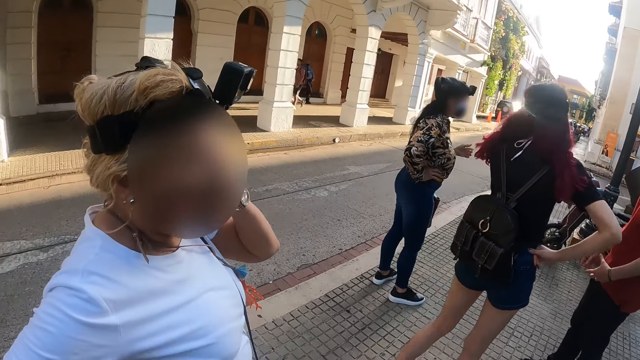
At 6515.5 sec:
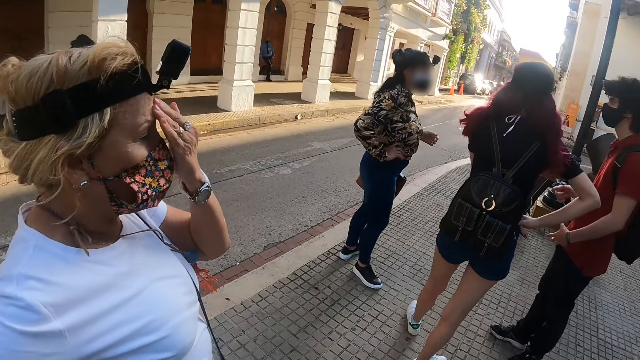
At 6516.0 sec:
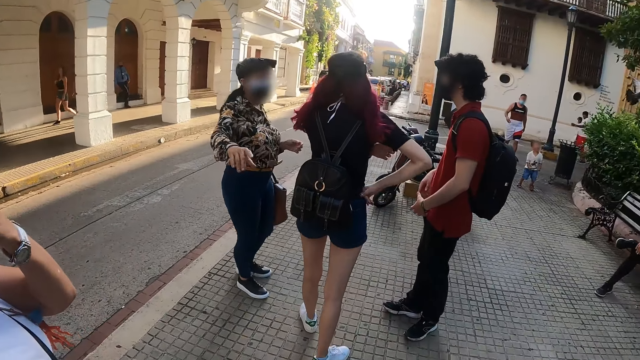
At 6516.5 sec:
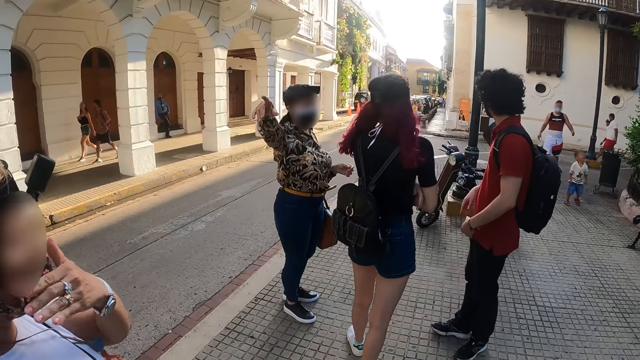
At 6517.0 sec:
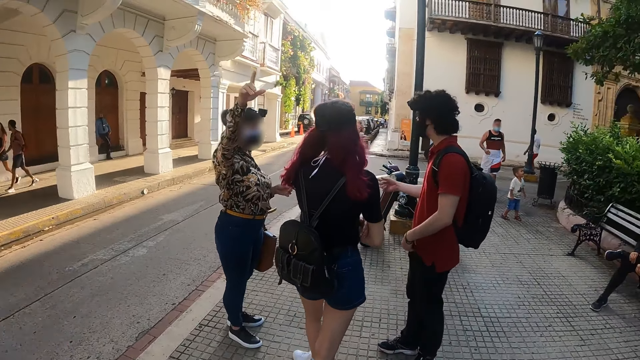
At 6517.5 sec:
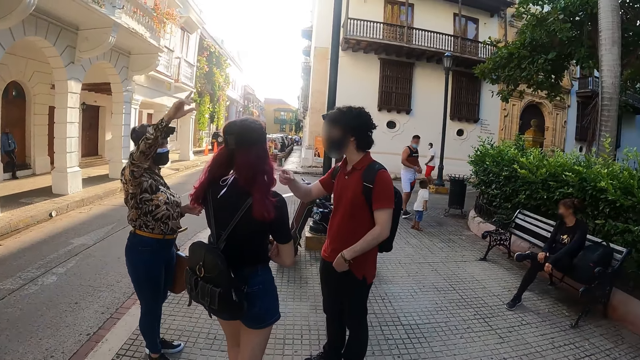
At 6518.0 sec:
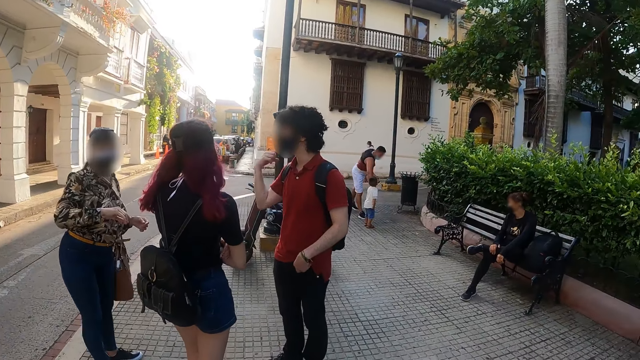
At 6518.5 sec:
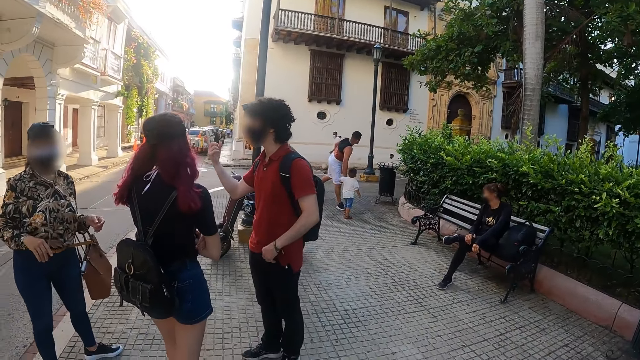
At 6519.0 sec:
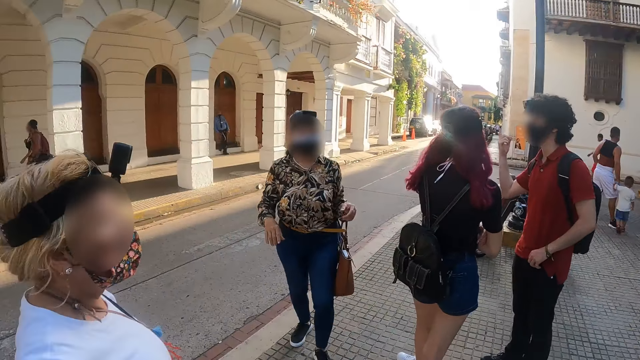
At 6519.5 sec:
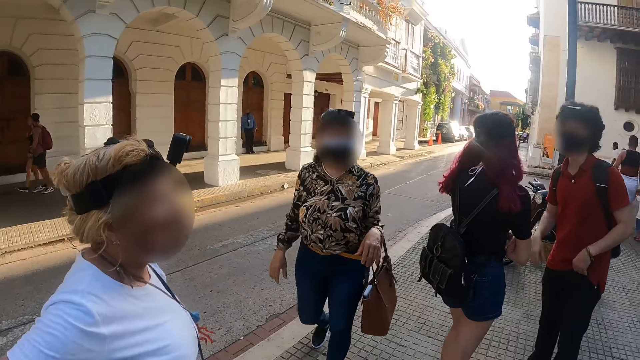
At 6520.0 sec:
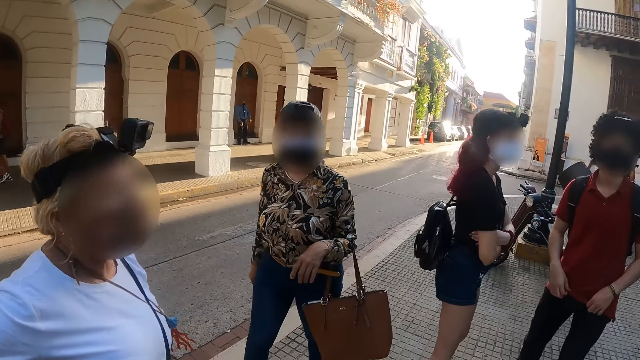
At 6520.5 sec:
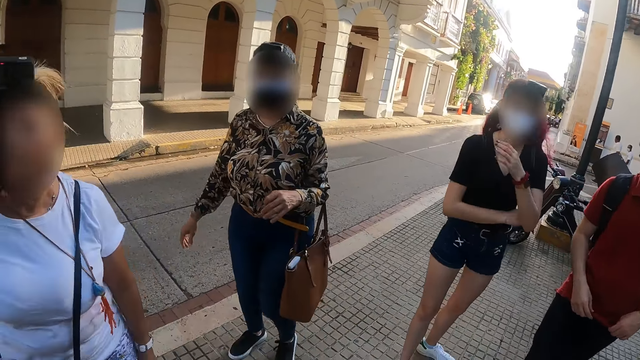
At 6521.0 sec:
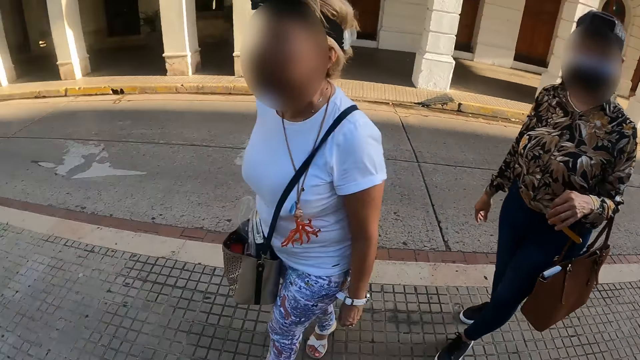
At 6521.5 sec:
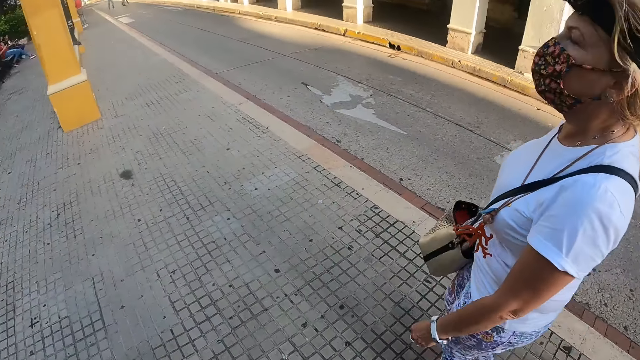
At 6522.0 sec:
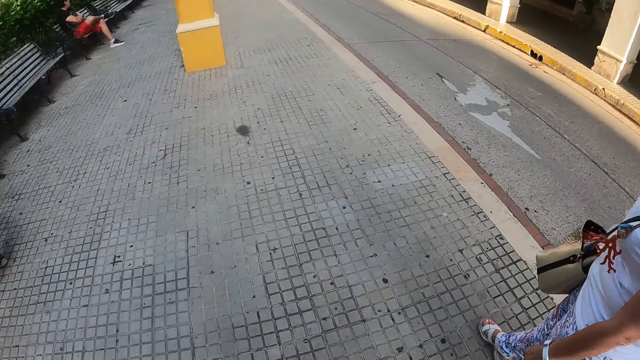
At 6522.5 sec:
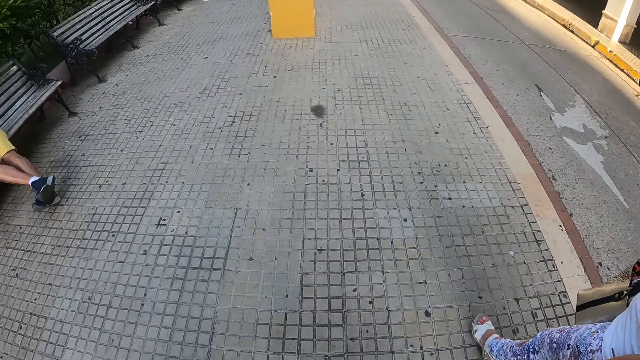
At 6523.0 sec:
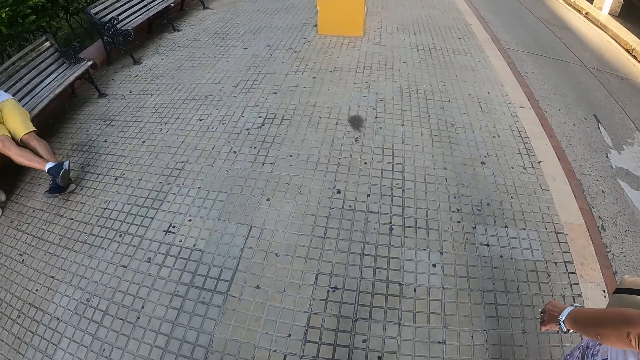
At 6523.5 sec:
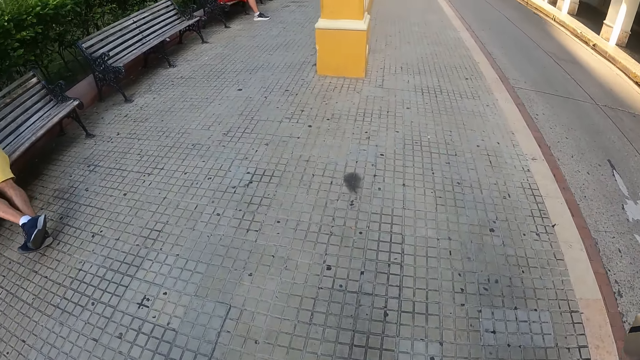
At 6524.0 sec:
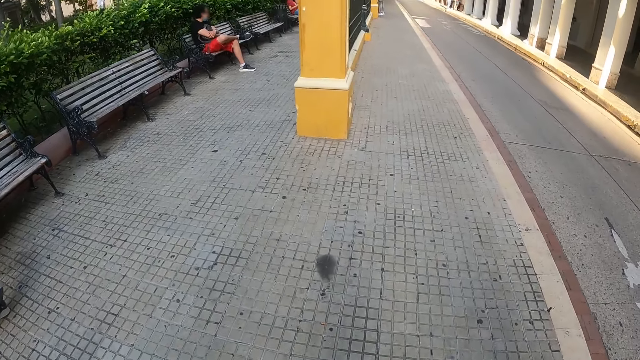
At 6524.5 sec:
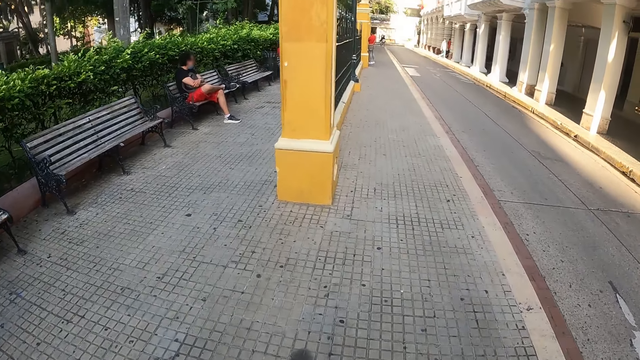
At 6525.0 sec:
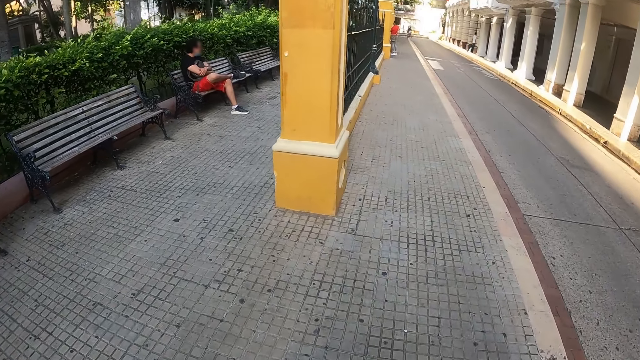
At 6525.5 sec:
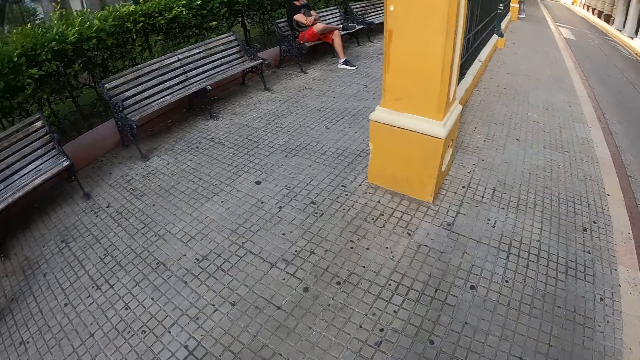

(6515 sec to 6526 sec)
A woman touches her face. Another woman uses gestures. The other woman walks around. The first woman turns around. The first woman walks close to the camera wearer. The camera wearer walks around.

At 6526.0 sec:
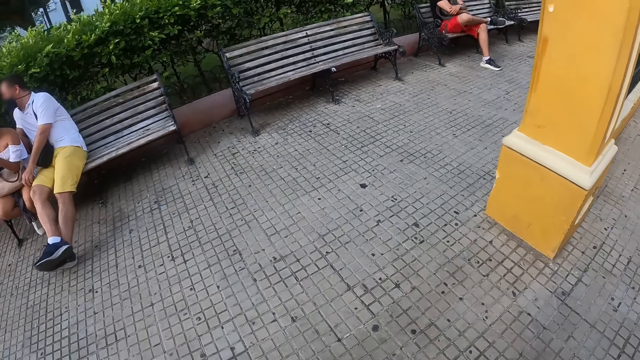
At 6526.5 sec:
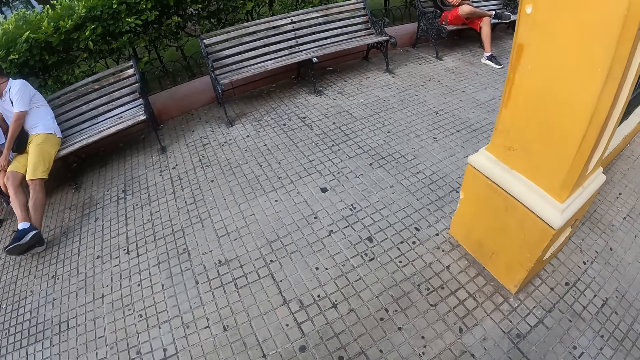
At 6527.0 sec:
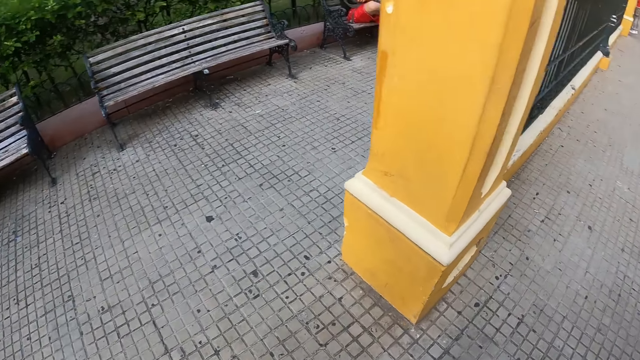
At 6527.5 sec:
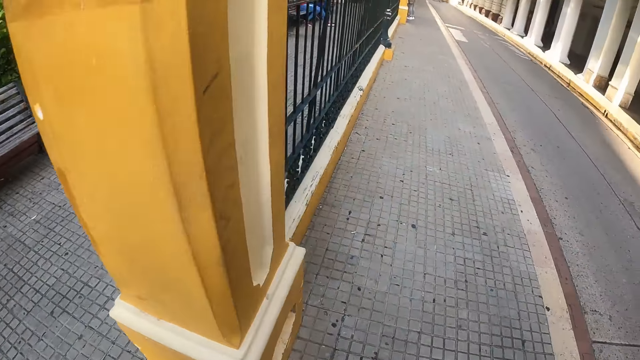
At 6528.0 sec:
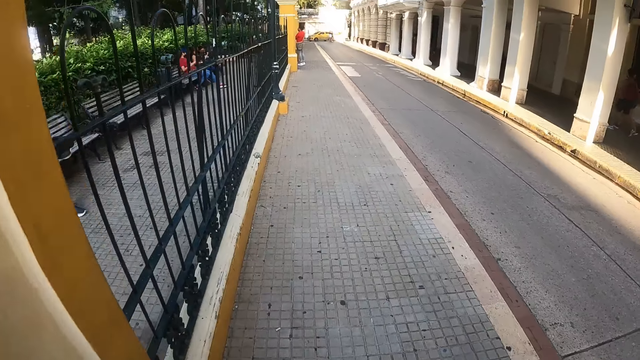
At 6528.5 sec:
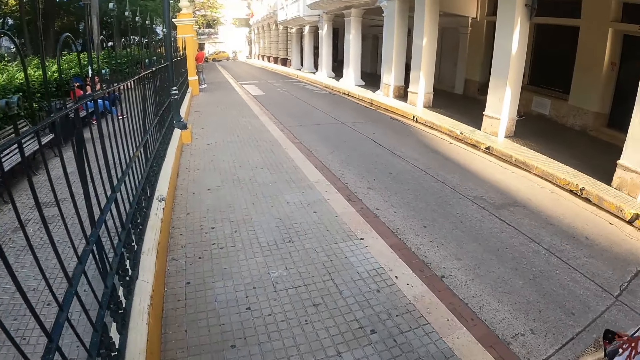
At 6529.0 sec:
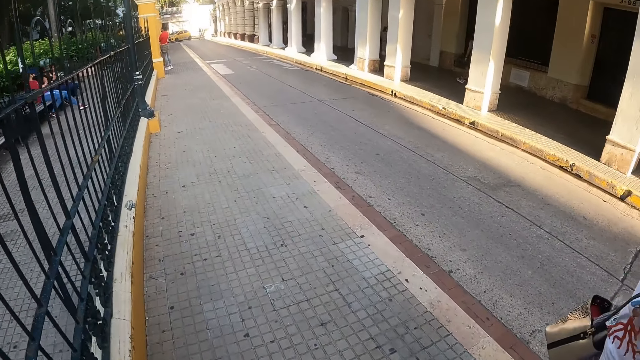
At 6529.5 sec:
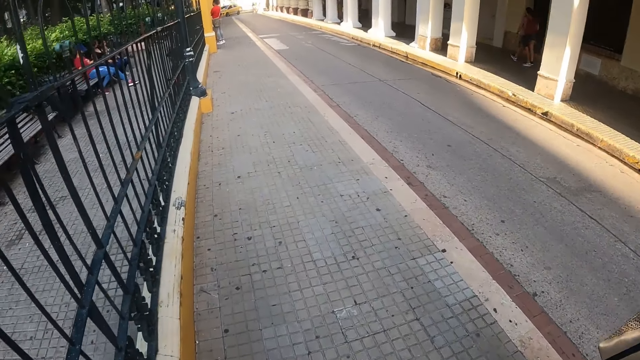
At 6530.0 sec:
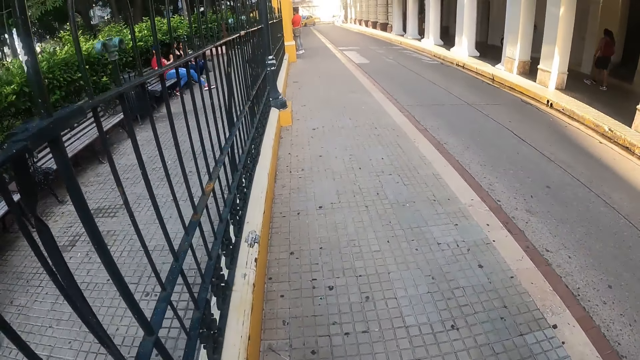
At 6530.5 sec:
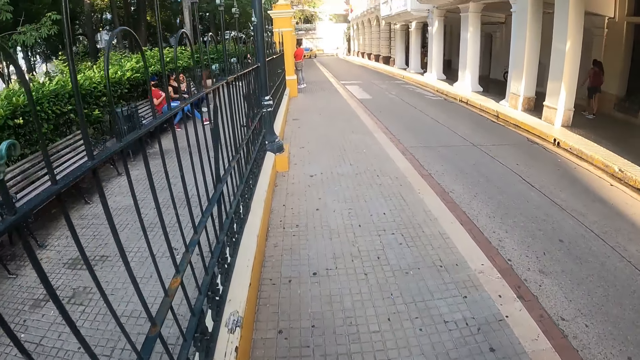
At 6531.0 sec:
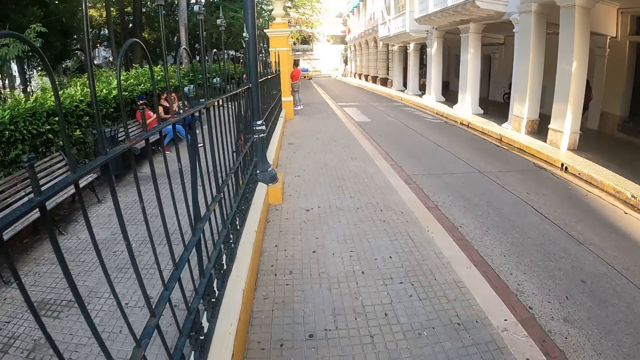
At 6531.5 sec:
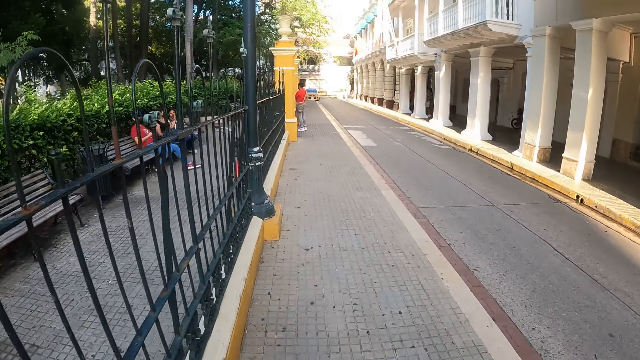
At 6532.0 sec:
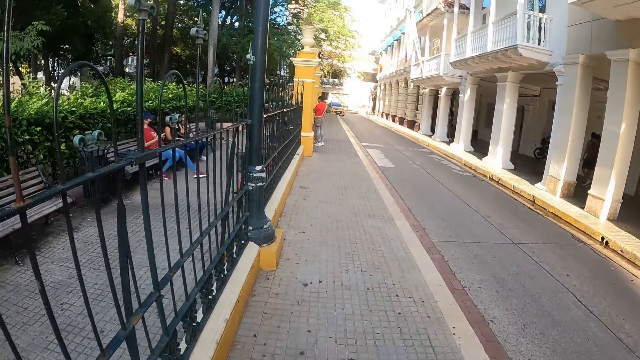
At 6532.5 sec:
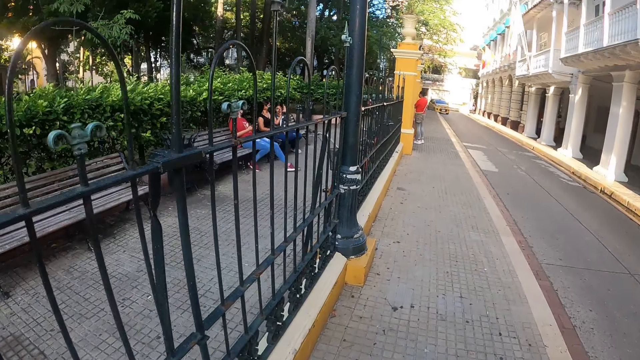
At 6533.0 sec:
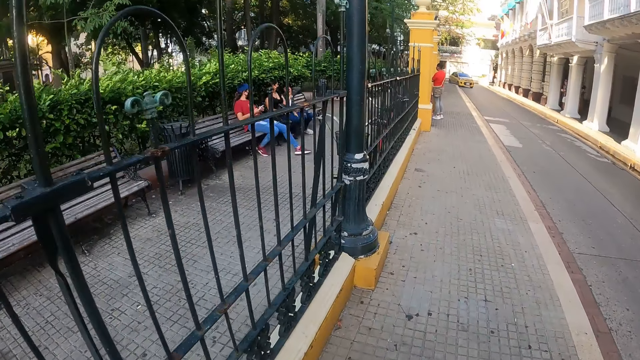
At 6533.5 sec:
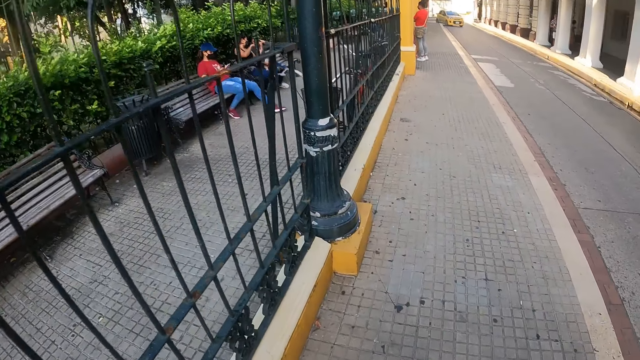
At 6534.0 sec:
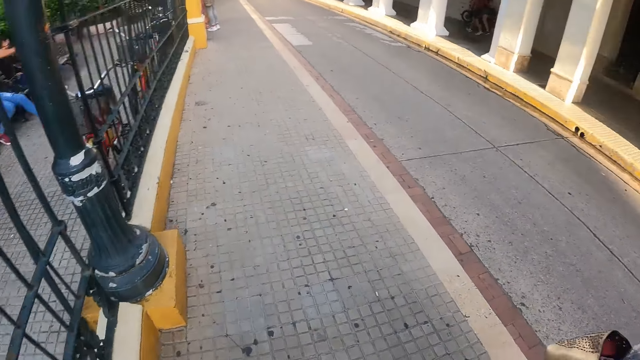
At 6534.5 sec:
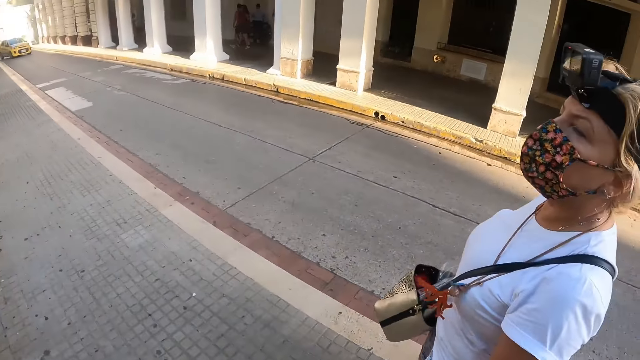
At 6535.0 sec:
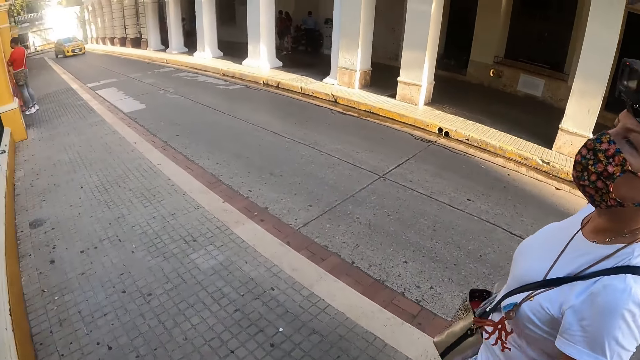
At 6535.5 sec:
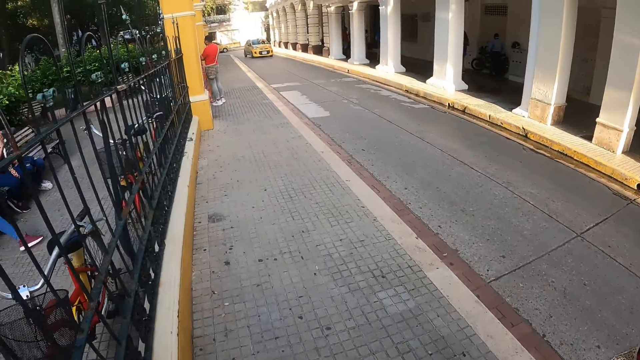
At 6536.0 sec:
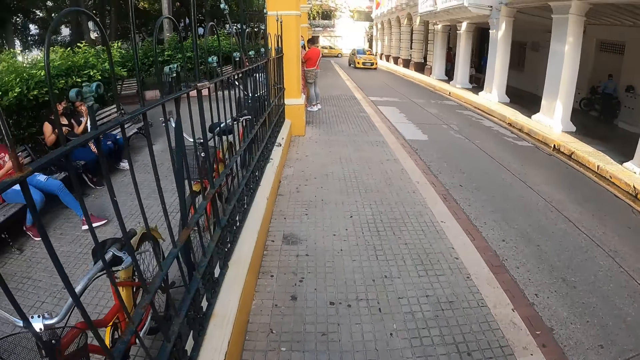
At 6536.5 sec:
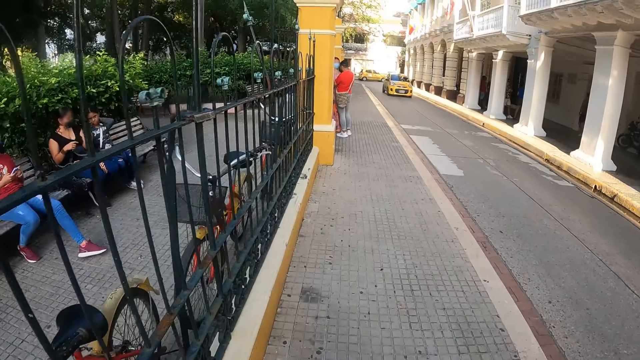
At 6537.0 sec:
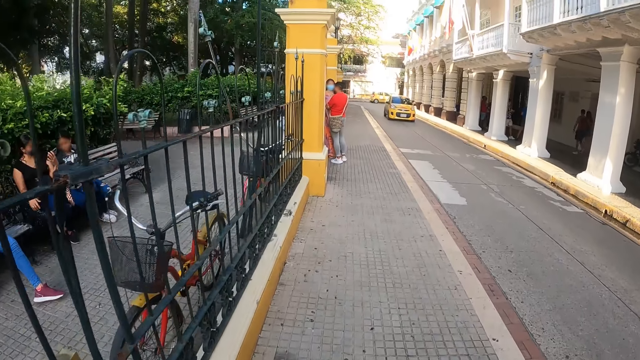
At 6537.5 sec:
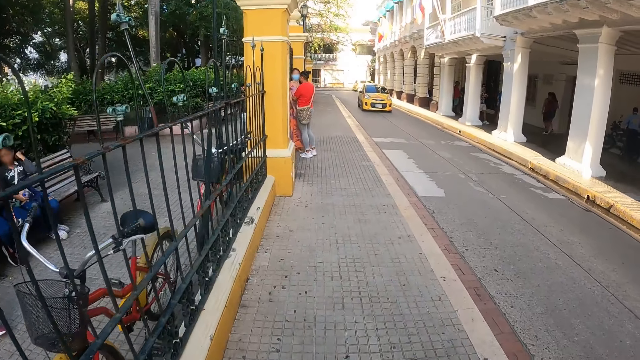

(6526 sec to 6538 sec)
A woman walks close to the camera wearer. The woman walks around.
